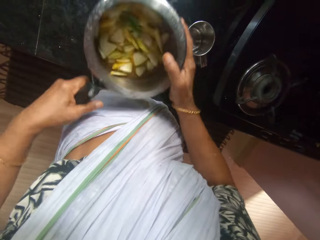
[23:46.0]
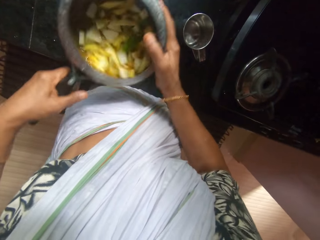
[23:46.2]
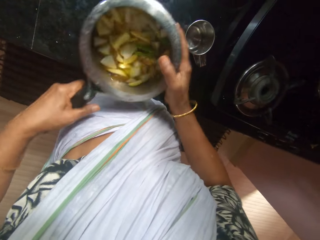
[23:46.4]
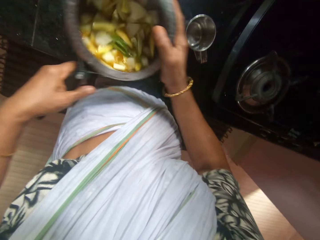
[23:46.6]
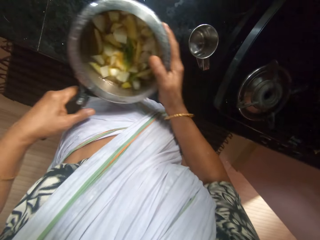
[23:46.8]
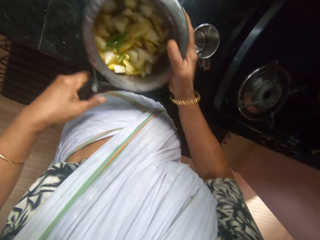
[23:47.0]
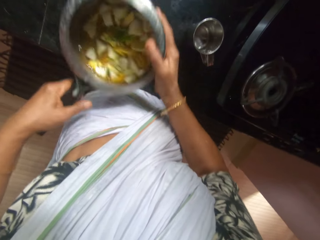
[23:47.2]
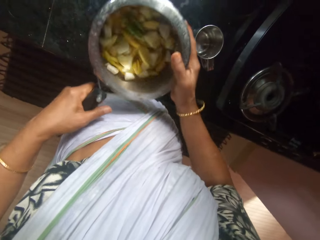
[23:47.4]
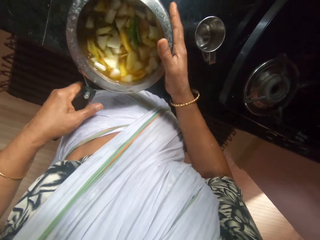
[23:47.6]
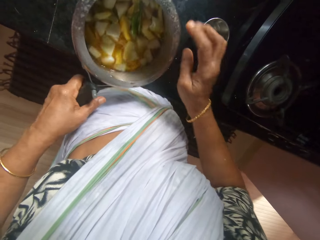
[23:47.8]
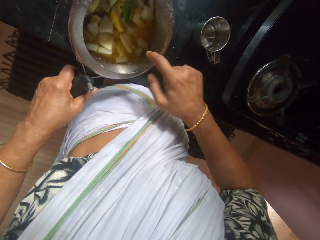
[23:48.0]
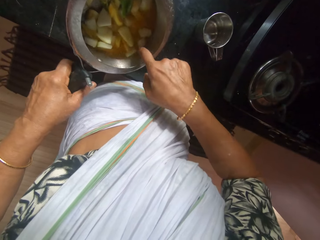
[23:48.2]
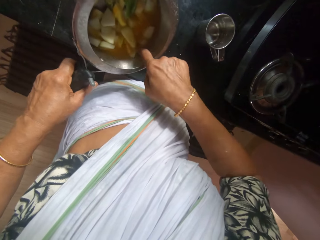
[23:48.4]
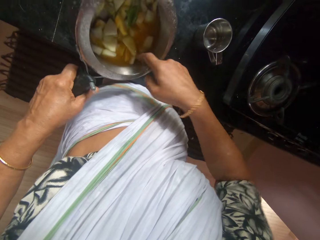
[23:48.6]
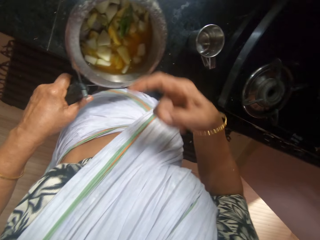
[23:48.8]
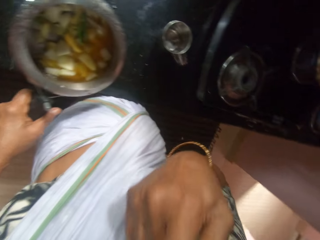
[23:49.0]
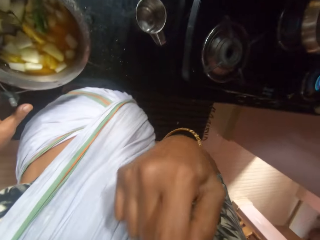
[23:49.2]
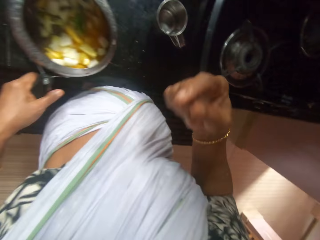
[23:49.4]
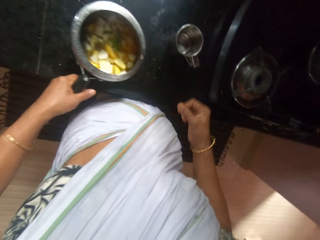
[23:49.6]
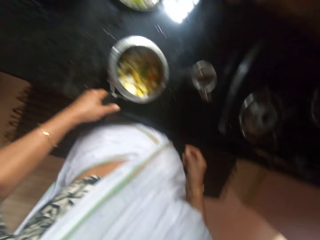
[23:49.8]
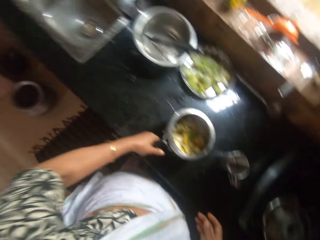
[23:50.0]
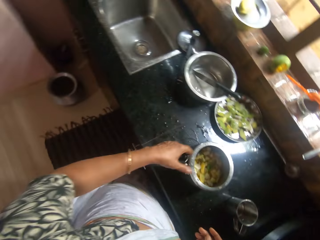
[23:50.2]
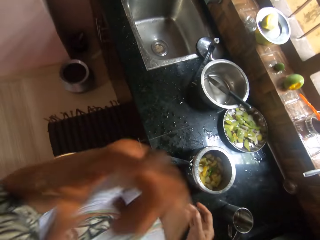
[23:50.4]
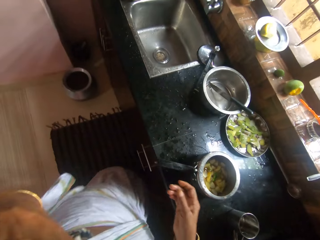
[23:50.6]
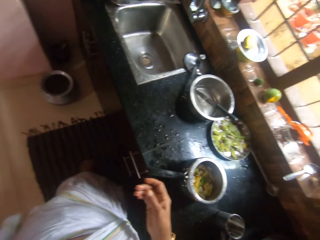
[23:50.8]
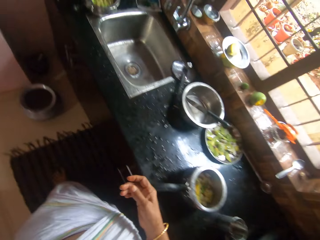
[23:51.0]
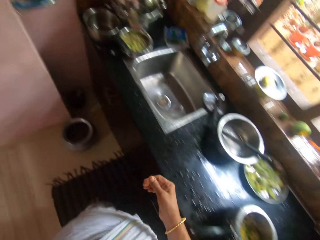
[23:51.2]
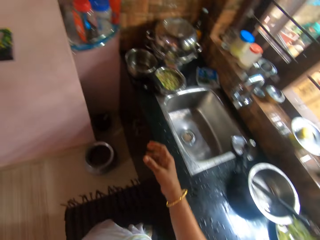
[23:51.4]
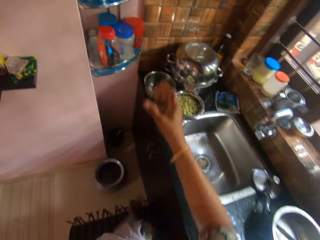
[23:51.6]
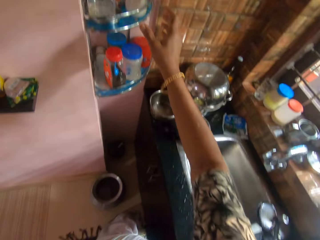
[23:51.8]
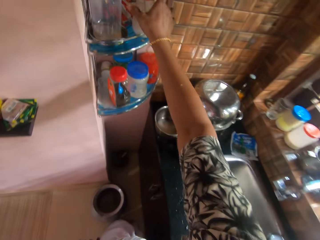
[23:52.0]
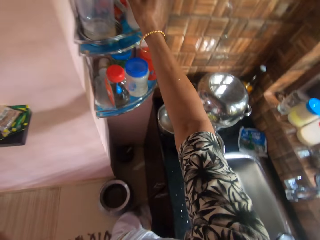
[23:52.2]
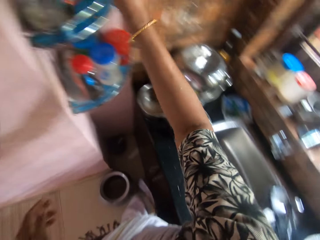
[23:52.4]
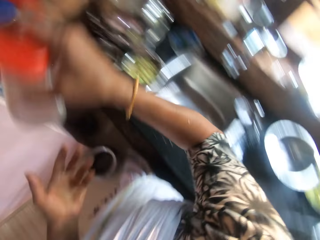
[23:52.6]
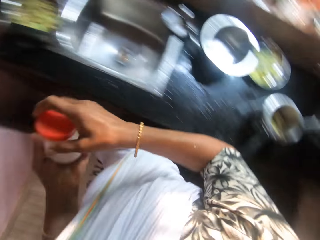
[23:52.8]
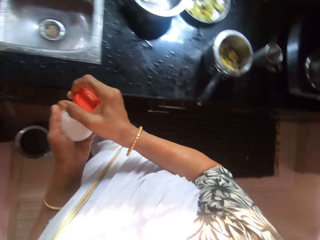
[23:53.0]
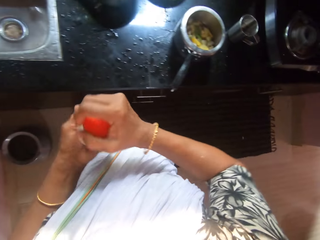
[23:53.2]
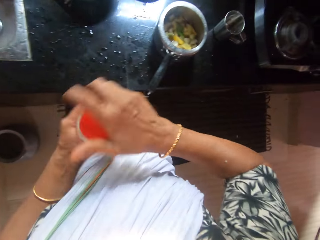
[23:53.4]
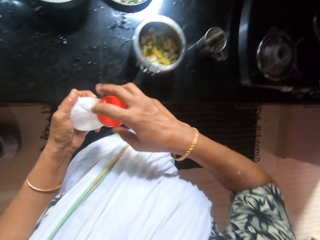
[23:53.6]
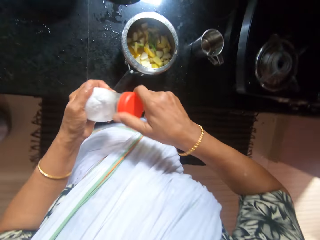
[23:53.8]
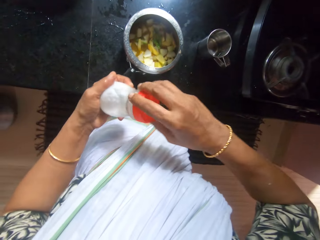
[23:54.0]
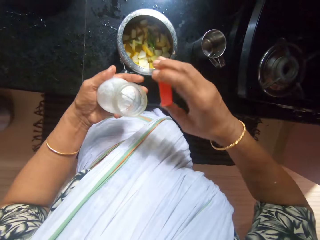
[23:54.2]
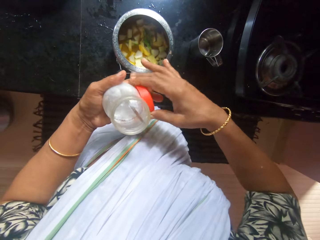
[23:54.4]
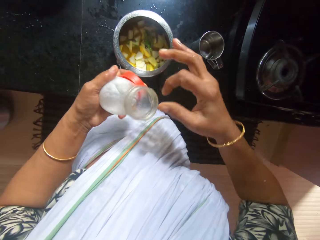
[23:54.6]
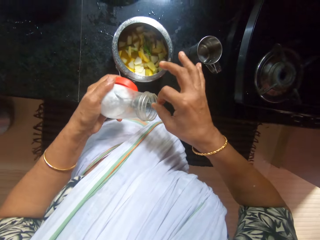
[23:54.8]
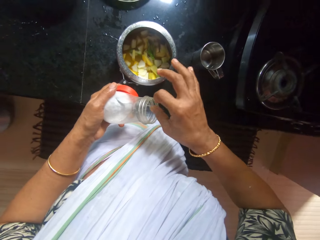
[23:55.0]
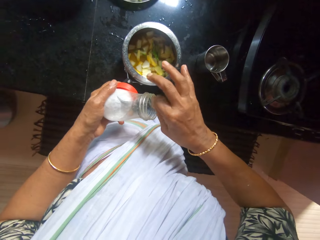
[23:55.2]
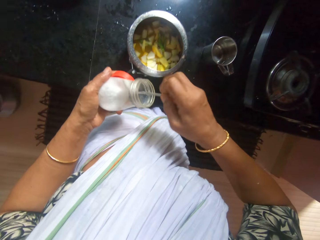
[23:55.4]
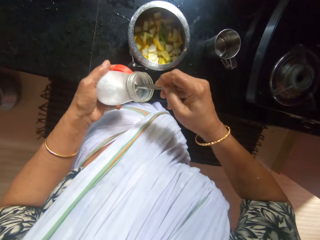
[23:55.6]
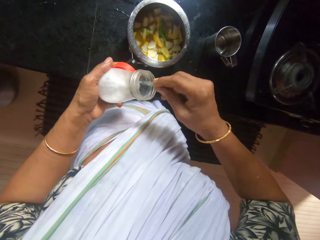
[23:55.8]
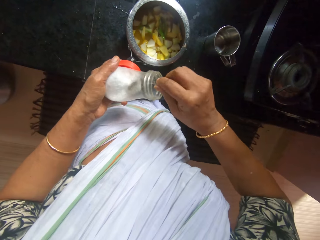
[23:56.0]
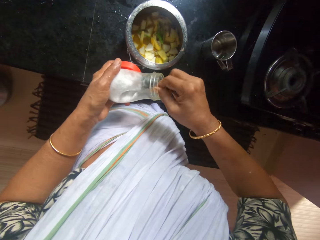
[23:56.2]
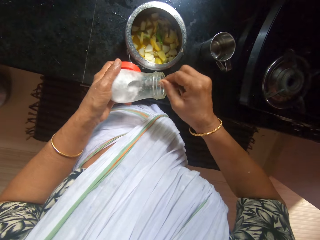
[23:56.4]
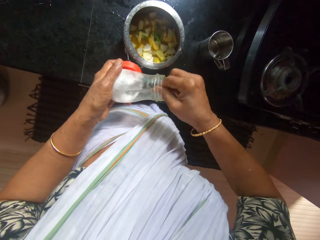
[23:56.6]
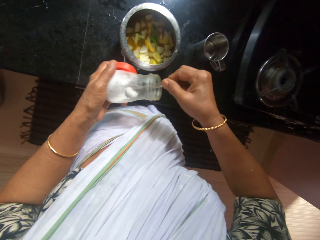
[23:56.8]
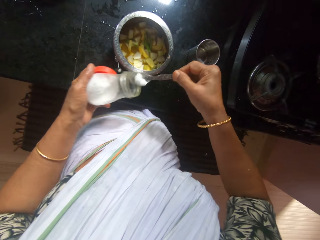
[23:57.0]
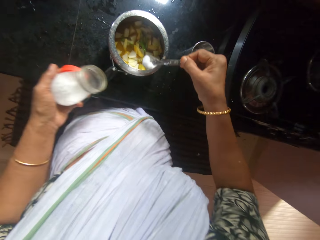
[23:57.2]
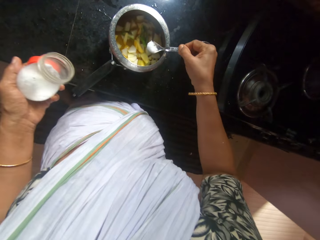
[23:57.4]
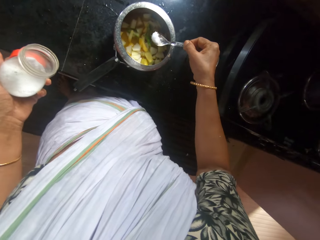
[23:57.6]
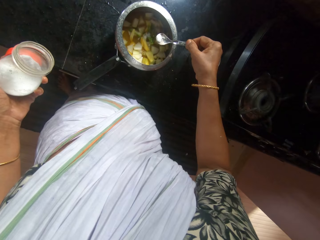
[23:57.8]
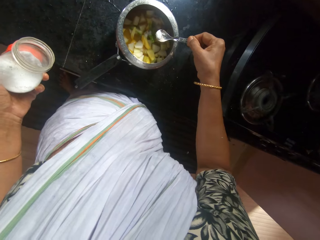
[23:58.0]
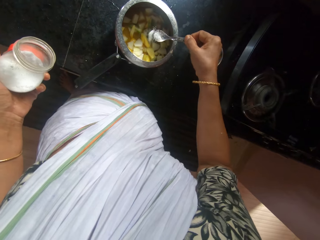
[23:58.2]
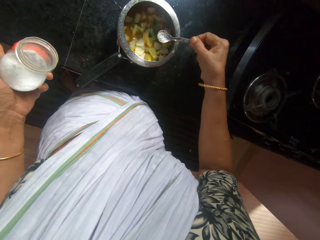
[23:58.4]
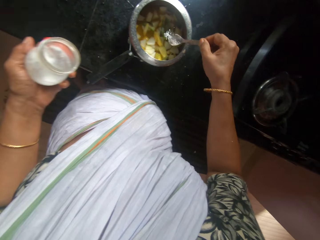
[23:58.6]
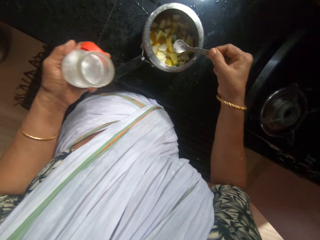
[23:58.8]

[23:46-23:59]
The camera wearer shakes the pot with her left hand. She dips her right hand into the pot. She tastes her right hand. She drops the pot on the countertop with her left hand. She picks a jar of salt from a rack with her right hand. She opens the jar of salt with her right hand. She picks a spoon from the jar with her right hand. She scoops salt from the jar with the spoon in her right hand. She pours salt into the pot with the spoon in her right hand.

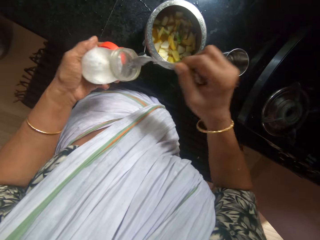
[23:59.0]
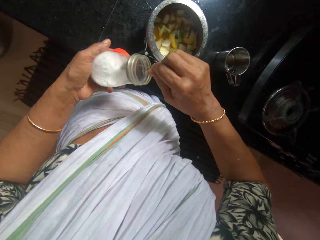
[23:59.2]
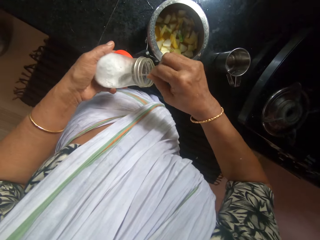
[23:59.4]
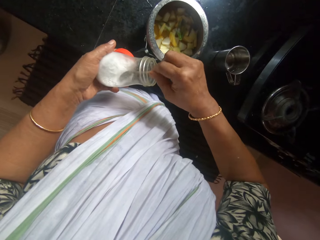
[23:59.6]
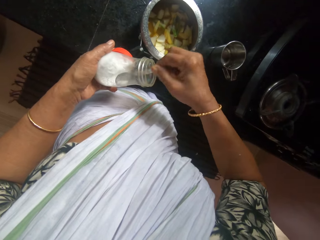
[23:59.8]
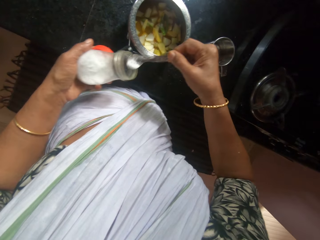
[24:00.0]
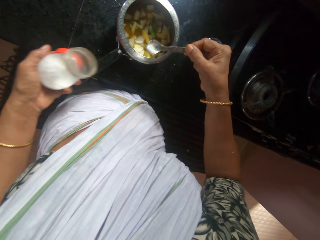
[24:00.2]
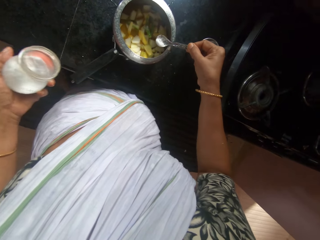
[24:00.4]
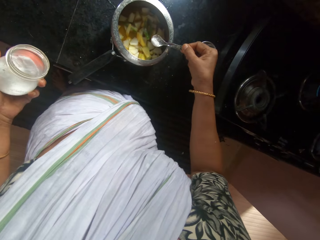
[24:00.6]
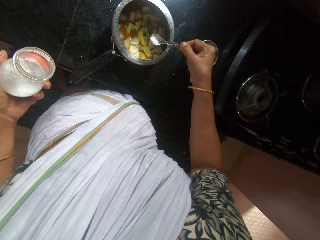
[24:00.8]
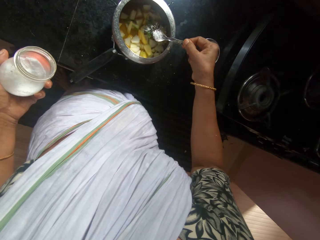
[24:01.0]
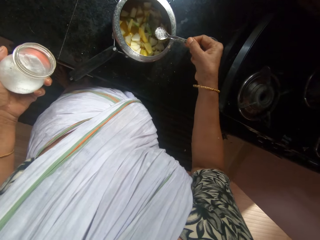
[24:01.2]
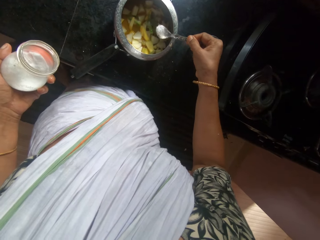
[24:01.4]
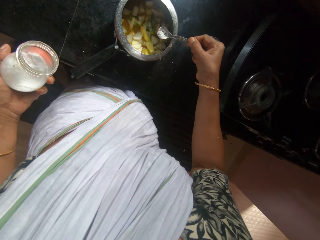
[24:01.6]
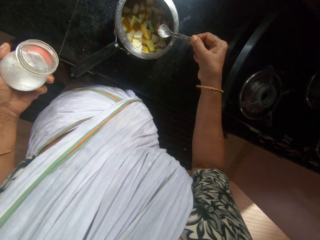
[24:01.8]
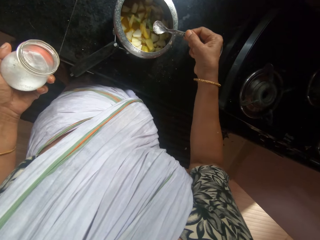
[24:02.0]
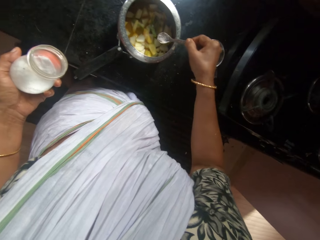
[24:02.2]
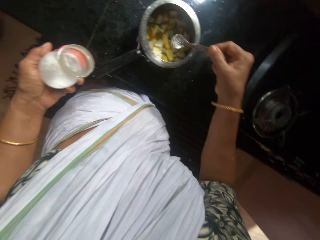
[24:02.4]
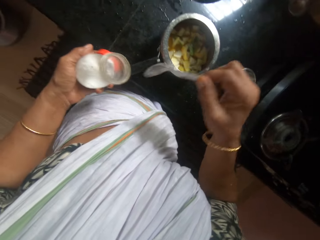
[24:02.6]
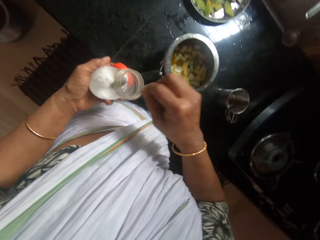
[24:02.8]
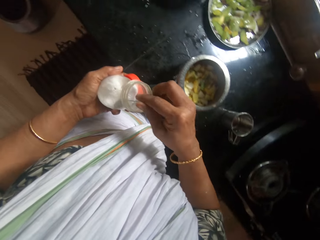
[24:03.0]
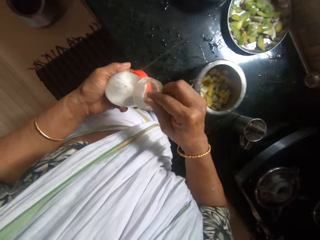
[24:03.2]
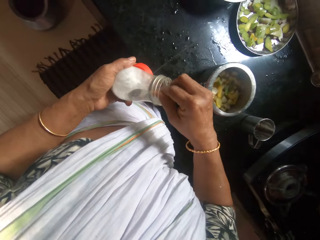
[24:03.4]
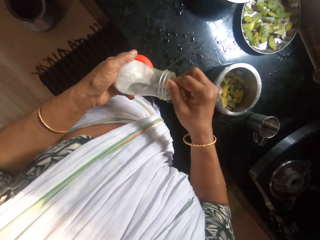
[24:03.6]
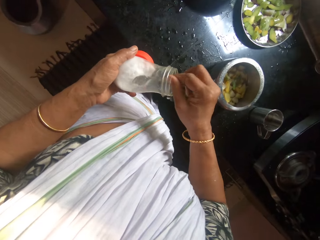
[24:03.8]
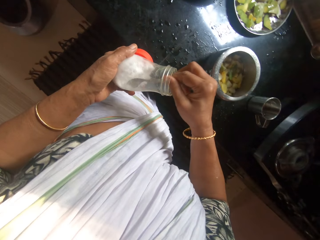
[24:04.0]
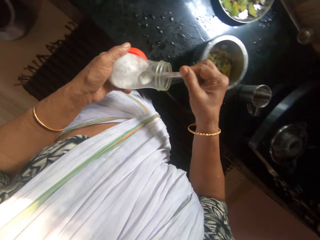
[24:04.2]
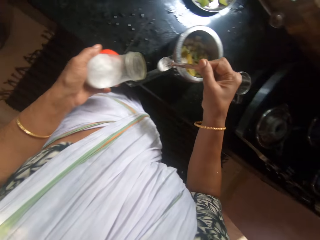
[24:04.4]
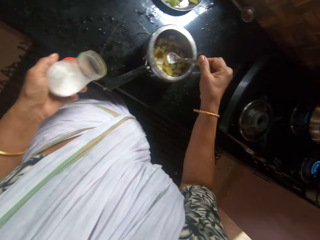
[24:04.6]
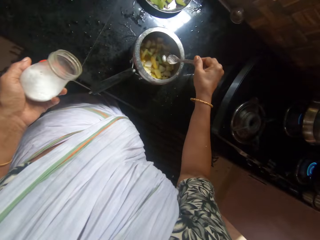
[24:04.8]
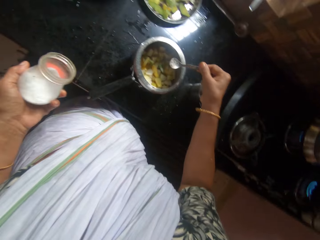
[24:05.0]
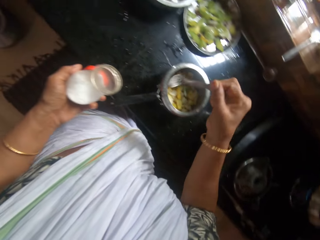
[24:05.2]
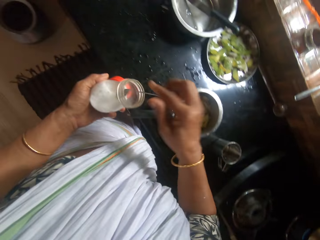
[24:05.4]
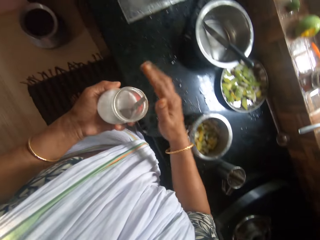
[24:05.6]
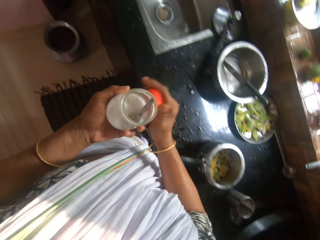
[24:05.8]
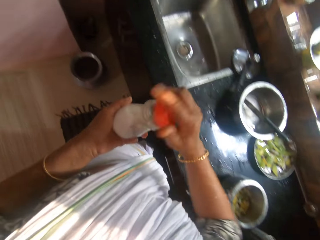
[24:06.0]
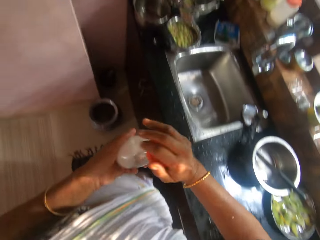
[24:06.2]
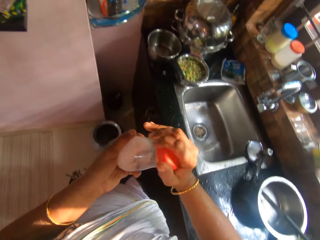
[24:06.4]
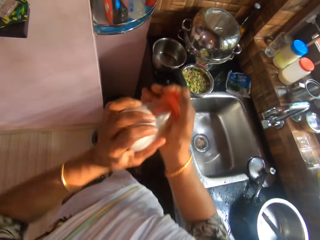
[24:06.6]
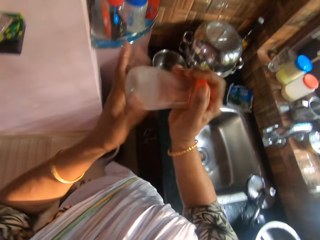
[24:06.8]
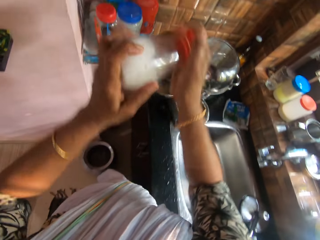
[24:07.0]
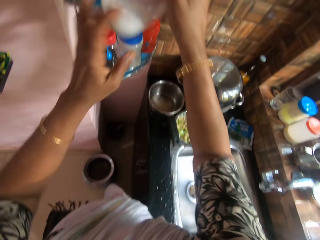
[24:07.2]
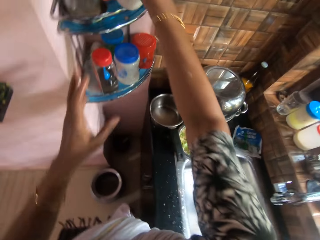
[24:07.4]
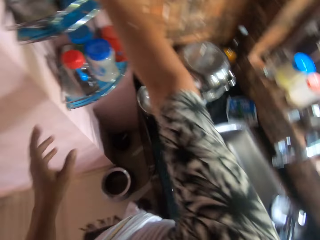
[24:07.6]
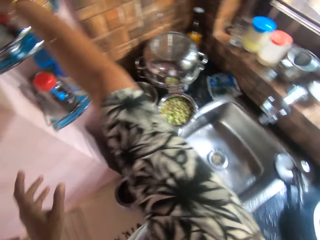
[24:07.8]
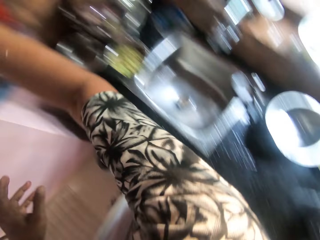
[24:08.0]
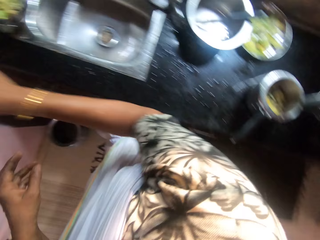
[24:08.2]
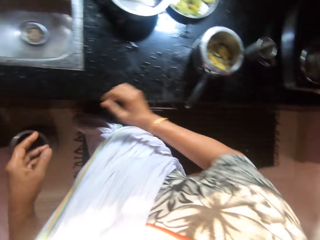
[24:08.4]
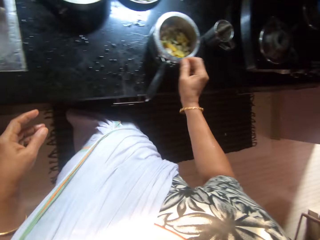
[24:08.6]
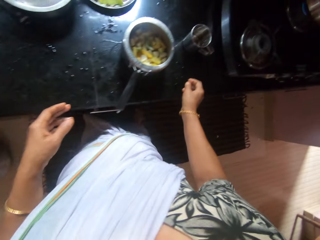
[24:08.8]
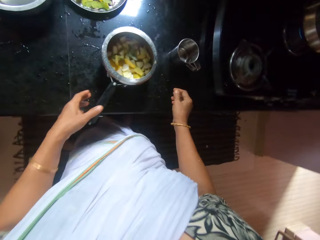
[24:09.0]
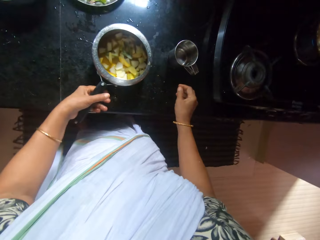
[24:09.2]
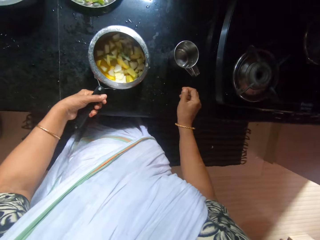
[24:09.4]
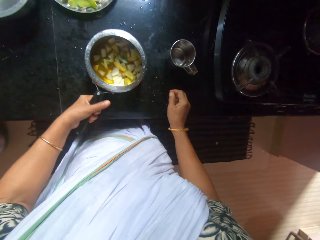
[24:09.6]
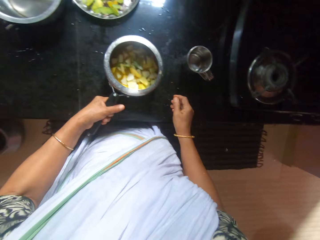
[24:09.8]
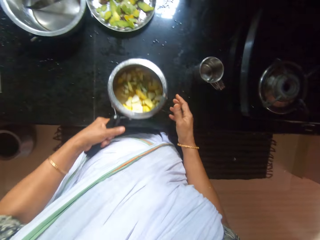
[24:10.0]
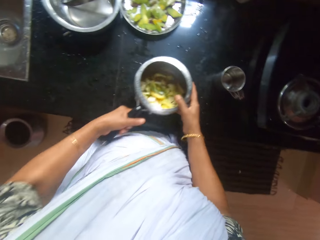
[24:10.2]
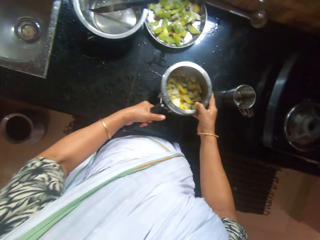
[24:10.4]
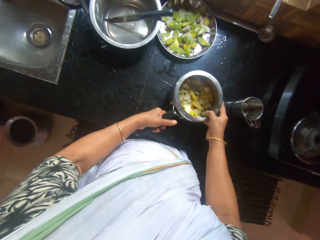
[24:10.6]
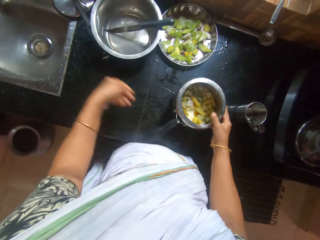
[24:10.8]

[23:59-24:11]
The camera wearer scoops salt from the jar with the spoon in her right hand. She pours salt into the pot with the spoon in her right hand. She scoops salt from the jar with the spoon in her right hand. She pours salt into the pot with the spoon in her right hand. She drops the spoon in the jar of salt with her right hand. She covers the jar of salt with the lid in her right hand. She drops the jar of salt on the rack with her right hand. She holds the cooking pot. She shakes the pot with her left hand.
